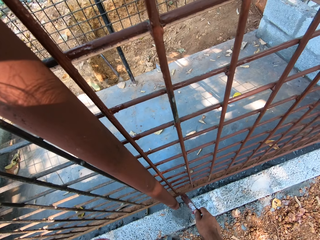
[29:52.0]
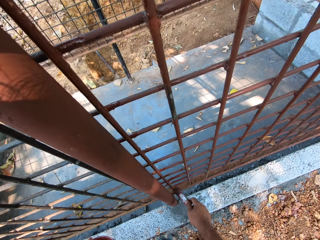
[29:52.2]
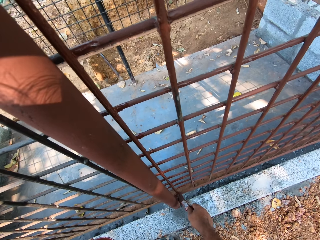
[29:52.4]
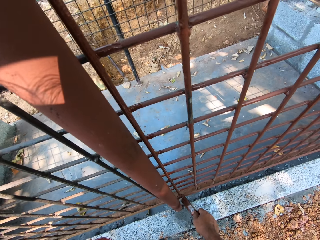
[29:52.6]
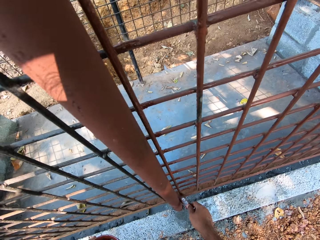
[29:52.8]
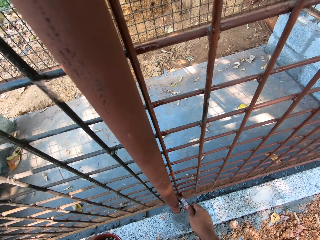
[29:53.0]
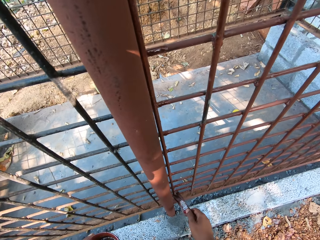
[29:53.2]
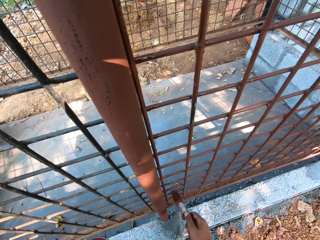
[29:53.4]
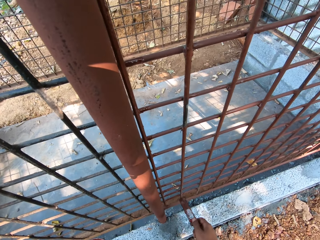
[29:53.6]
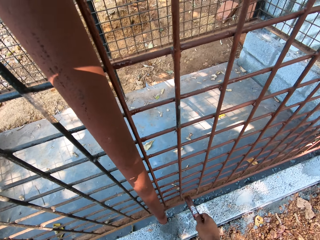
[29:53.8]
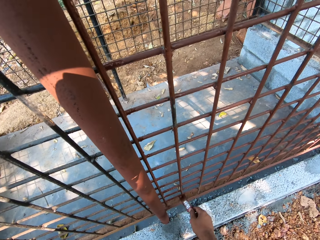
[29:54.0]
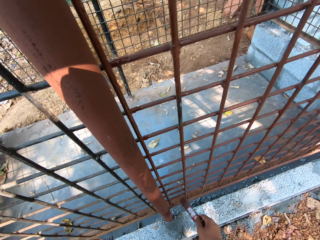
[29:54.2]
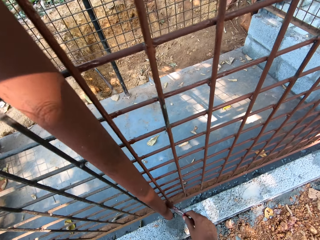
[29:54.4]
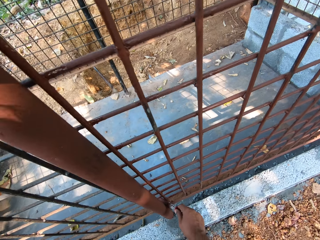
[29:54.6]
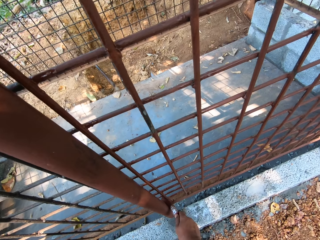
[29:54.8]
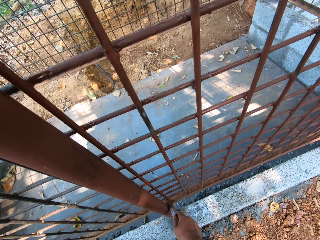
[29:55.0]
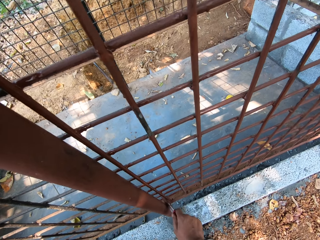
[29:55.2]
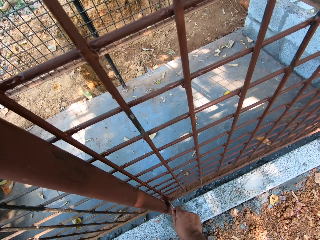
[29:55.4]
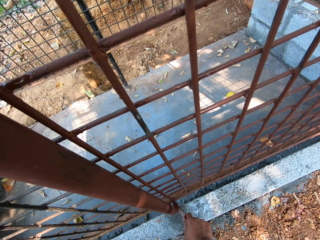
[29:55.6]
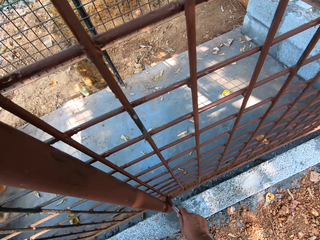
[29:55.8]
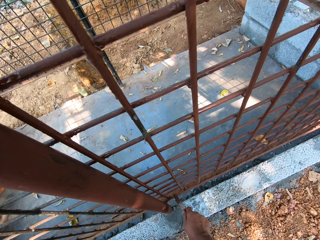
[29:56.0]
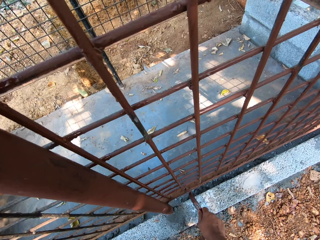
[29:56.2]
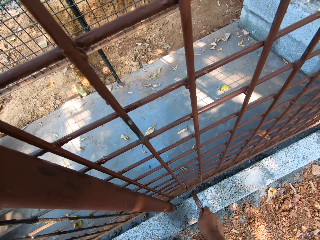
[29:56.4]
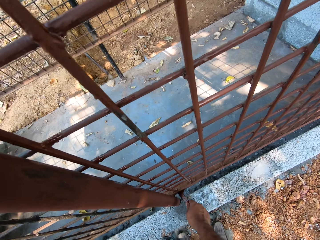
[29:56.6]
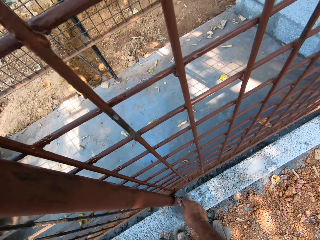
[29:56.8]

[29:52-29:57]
The camera wearer applies paint on the wired fence.

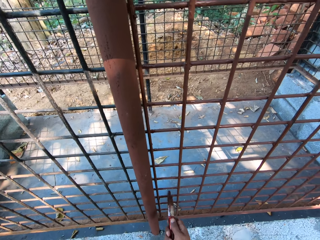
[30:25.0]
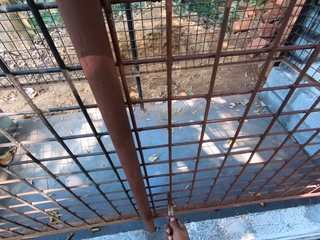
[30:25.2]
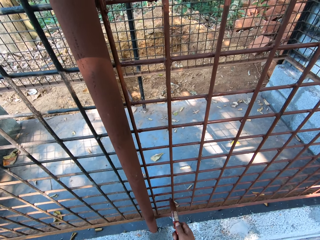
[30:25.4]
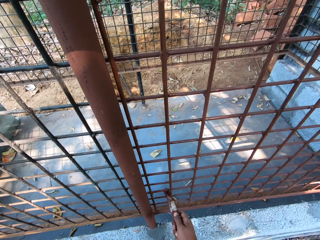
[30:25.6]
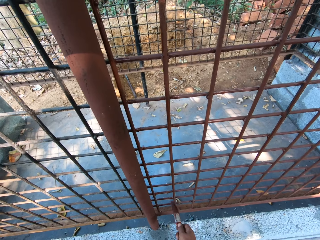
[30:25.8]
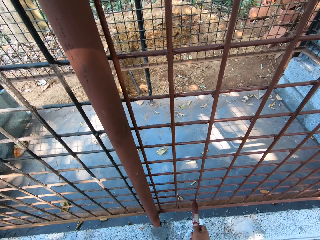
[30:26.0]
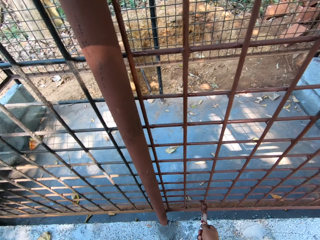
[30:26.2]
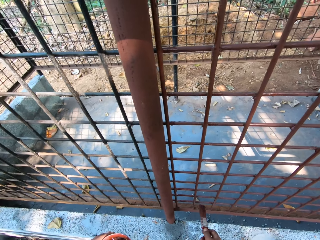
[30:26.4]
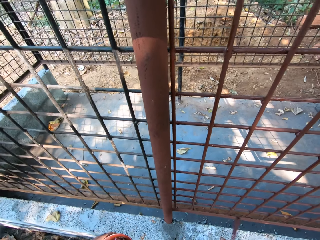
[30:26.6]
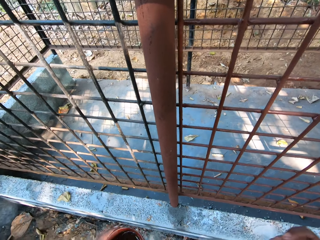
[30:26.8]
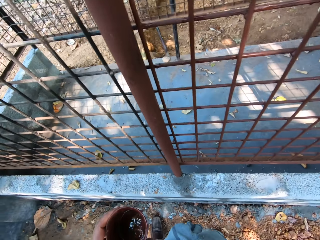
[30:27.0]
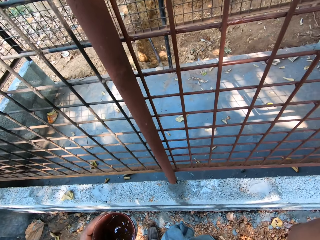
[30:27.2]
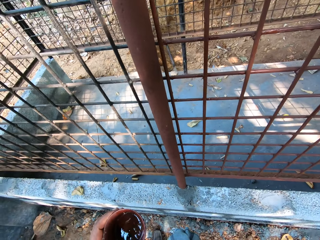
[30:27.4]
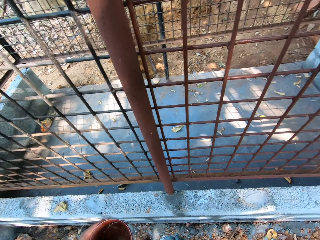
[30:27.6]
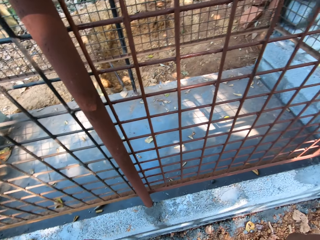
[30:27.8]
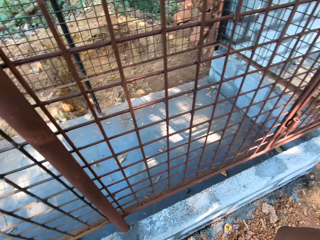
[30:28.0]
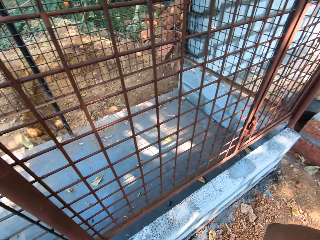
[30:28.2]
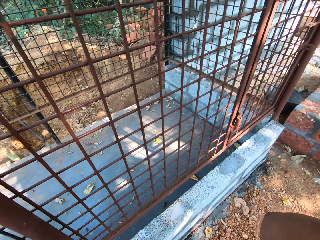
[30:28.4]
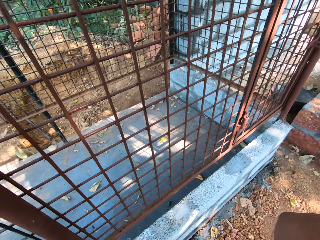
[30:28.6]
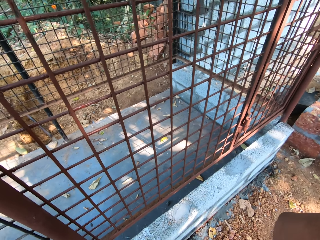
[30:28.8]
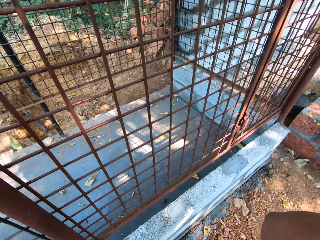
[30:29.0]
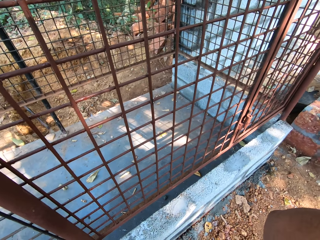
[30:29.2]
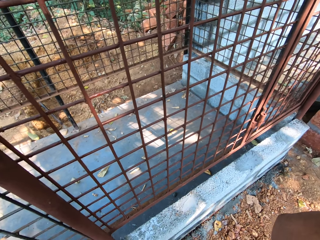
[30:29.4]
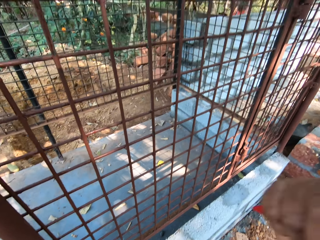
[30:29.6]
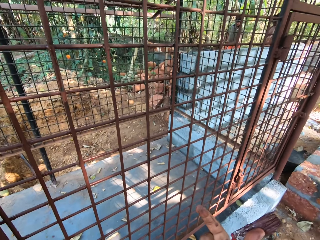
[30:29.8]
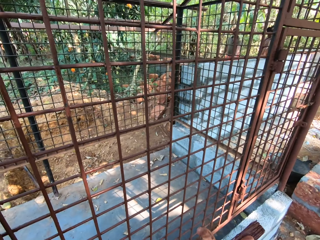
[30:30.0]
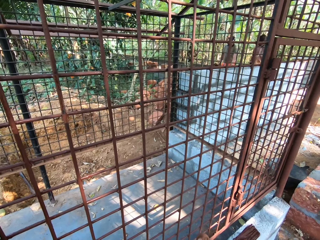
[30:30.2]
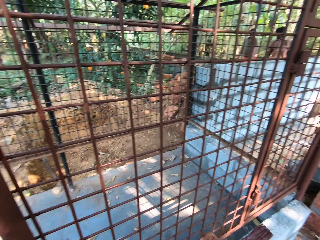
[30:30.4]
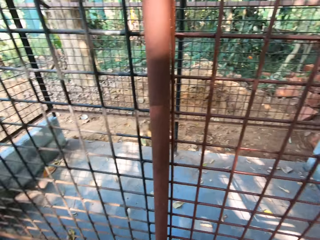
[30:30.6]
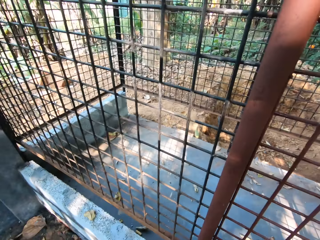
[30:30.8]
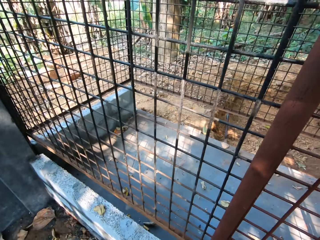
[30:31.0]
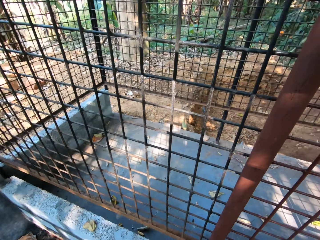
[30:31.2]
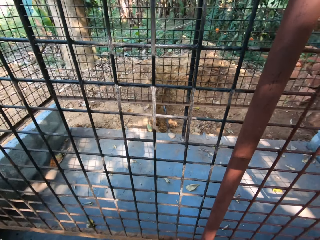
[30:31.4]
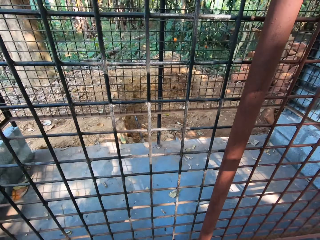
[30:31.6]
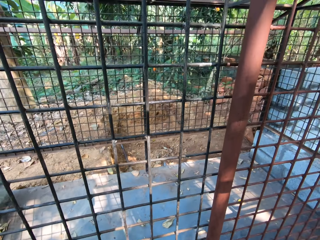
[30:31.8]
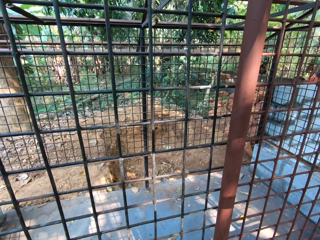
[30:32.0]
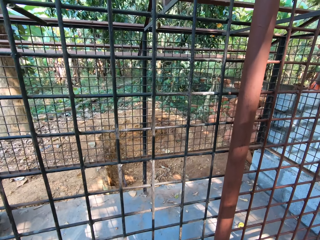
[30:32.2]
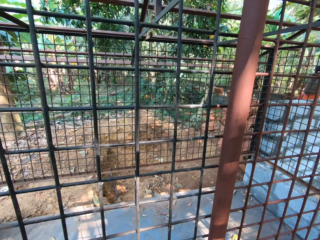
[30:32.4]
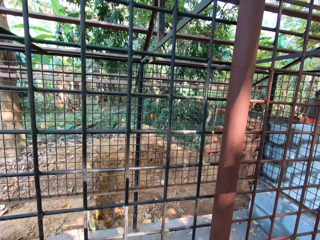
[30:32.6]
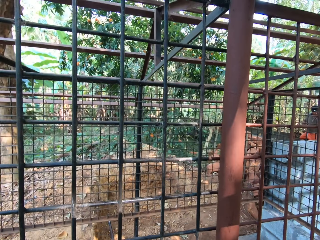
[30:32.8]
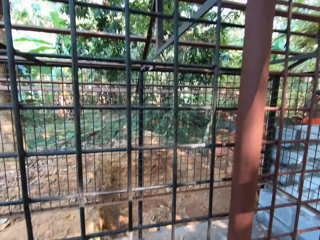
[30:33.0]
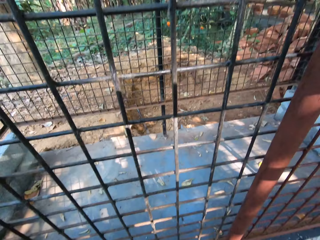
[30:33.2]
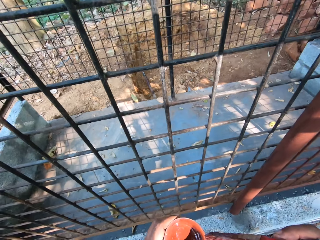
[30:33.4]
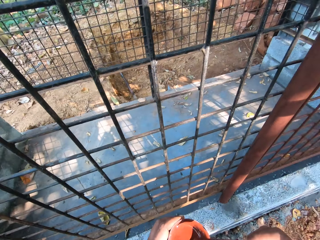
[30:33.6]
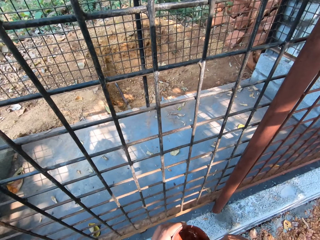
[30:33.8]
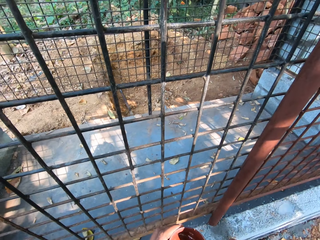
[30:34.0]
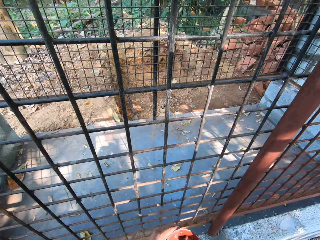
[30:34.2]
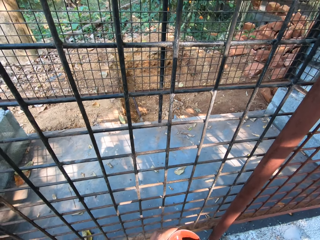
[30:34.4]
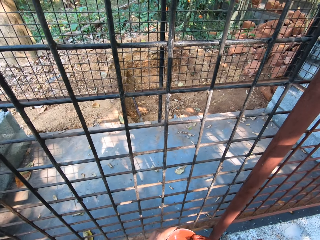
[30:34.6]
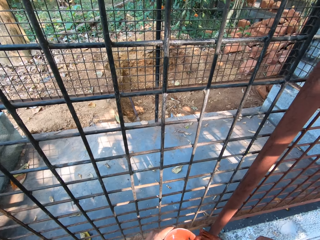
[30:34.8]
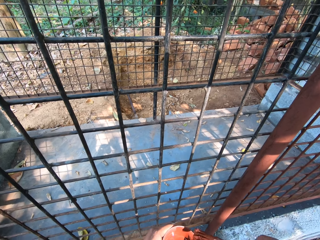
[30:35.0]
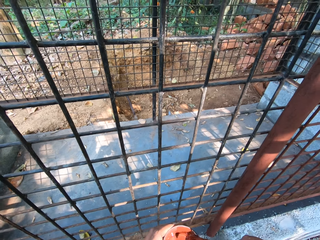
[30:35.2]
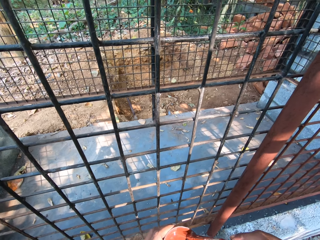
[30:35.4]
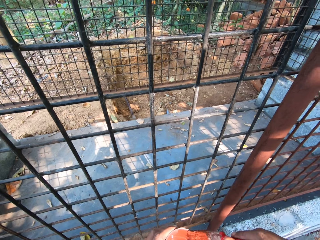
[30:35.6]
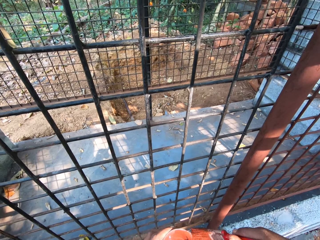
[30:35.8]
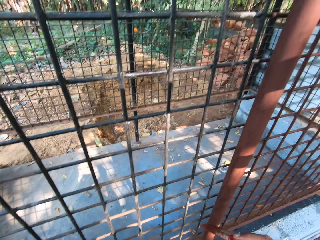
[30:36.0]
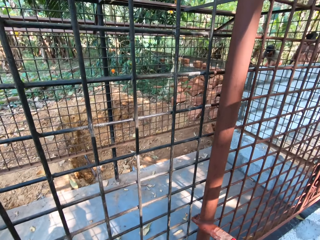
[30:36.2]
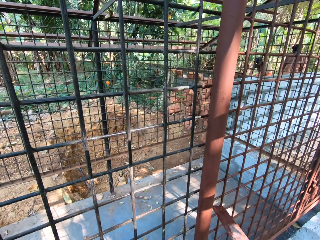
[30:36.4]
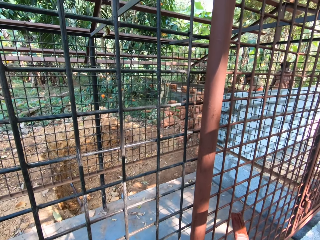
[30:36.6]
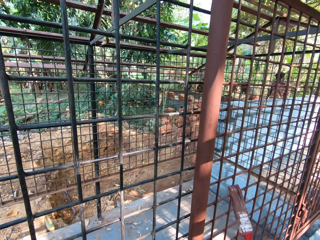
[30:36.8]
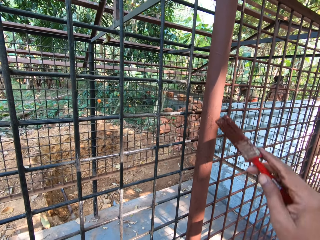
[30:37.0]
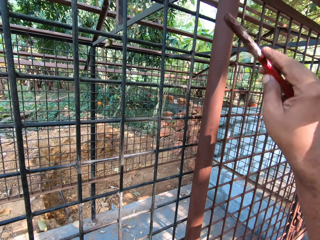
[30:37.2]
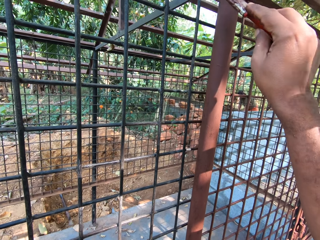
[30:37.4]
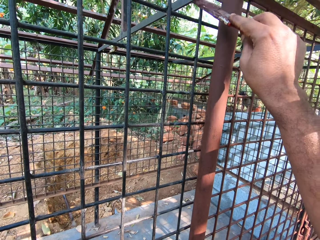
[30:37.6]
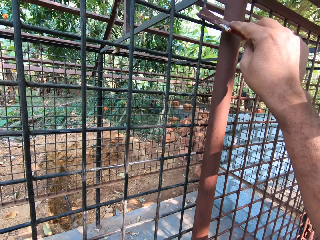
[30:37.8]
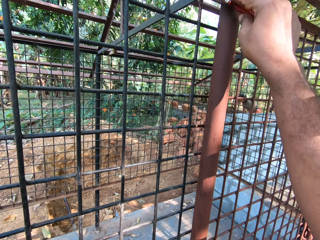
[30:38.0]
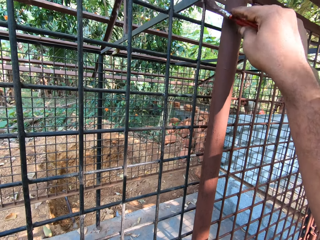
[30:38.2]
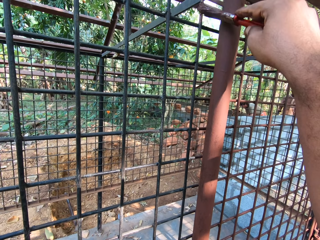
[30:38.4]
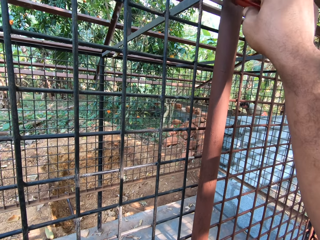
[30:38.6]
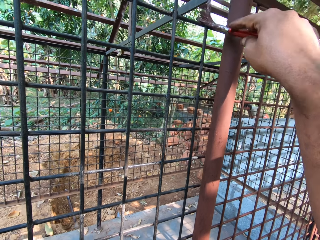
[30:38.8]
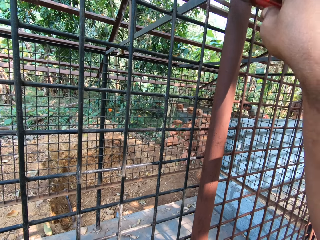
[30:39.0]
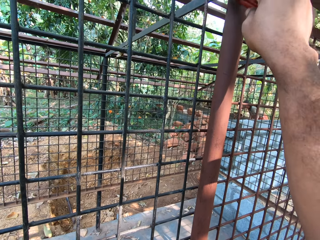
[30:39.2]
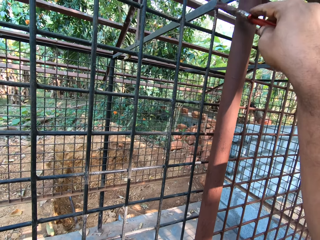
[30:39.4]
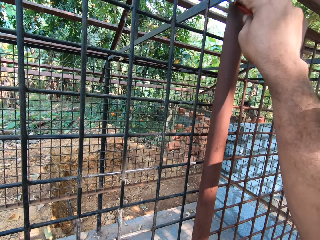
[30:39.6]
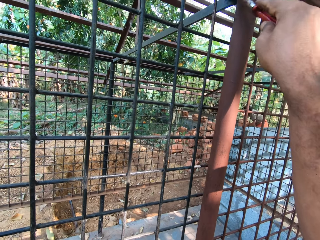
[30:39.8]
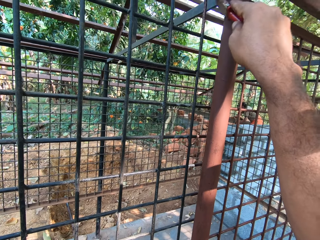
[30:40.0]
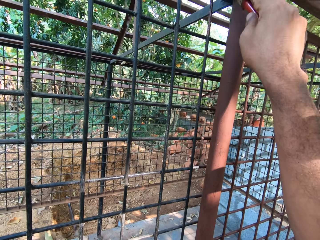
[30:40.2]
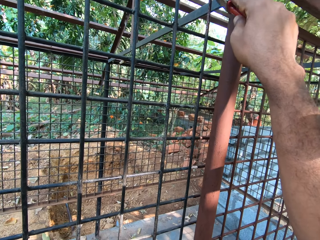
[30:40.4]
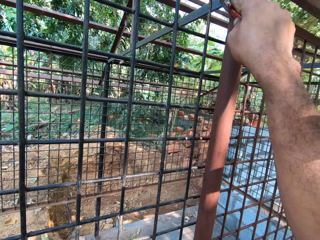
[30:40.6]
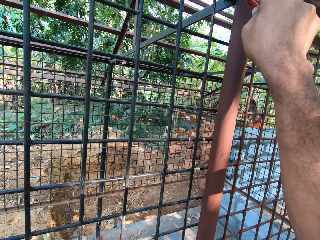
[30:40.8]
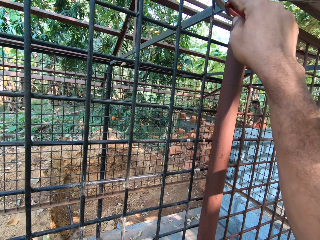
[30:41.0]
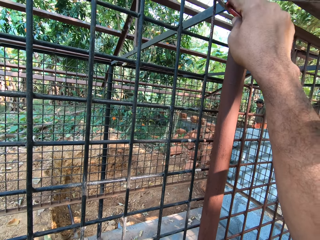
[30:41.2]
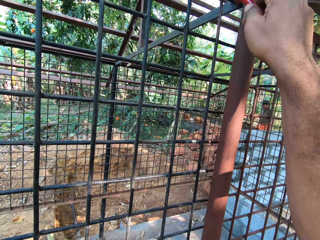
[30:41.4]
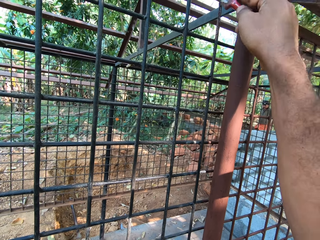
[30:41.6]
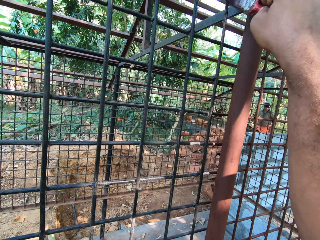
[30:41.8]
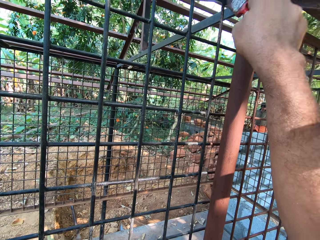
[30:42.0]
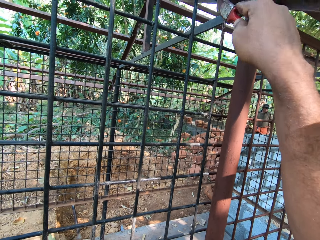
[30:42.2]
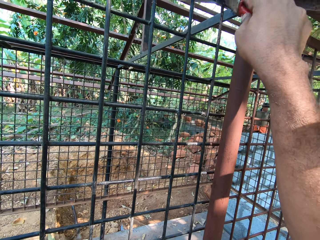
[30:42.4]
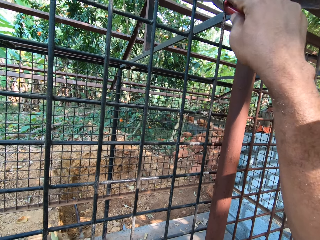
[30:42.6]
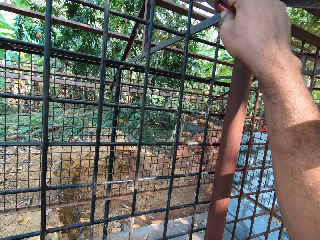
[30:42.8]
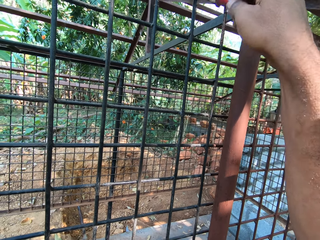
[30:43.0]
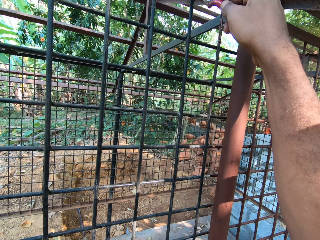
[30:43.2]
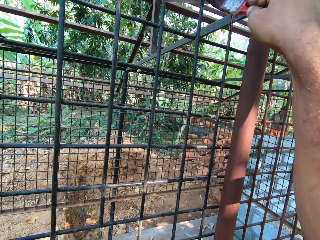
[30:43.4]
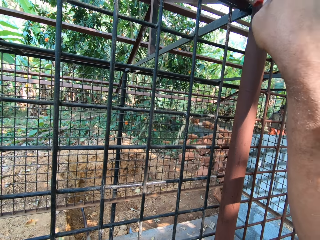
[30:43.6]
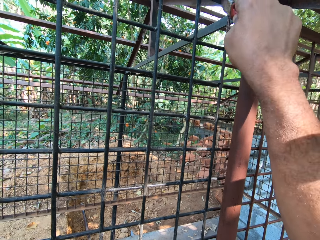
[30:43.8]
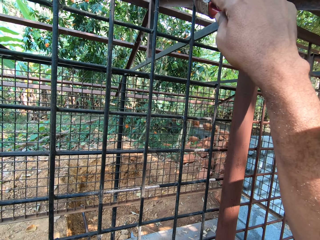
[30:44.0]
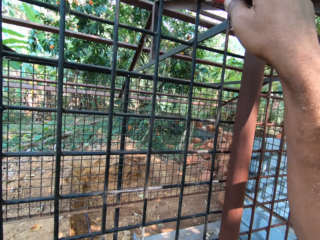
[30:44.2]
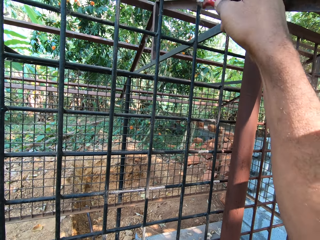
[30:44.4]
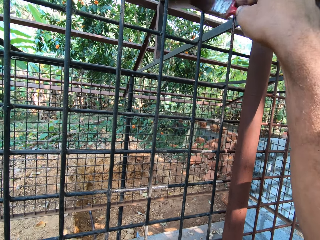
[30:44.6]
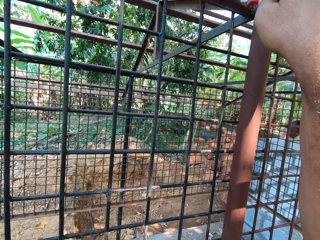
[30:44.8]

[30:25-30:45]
The camera wearer scratches his face with his right hand. He puts the brush in the paint. He dips the paint brush in the paint can with his right hand. He wipes the paint brush on the paint can with his right hand. He paints the cage with the paint brush in his right hand. The man throws a brick on the ground with both hands.
